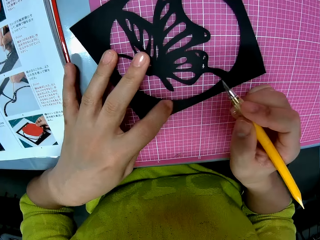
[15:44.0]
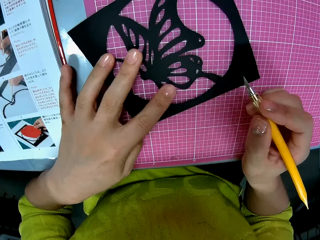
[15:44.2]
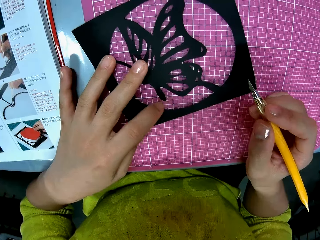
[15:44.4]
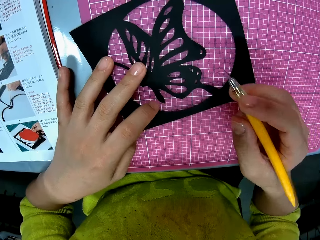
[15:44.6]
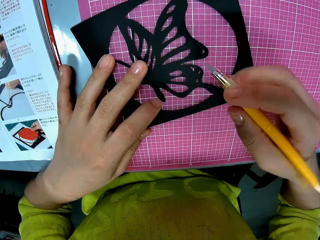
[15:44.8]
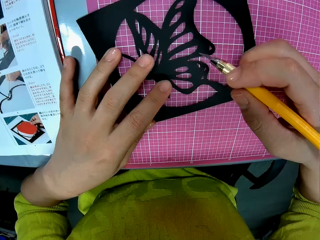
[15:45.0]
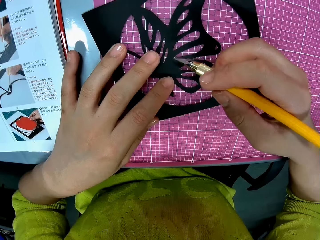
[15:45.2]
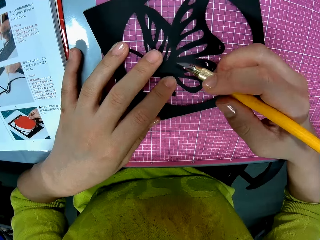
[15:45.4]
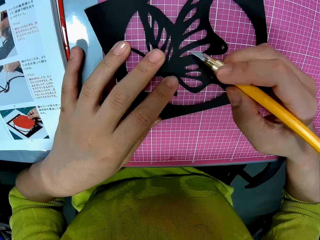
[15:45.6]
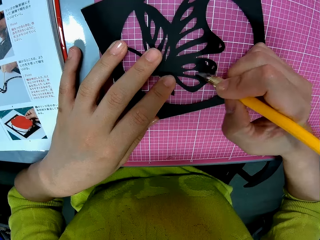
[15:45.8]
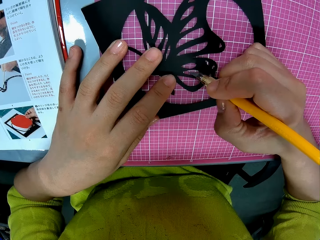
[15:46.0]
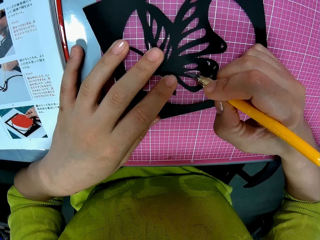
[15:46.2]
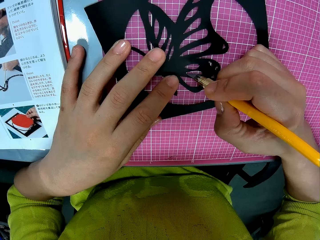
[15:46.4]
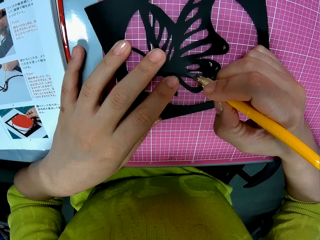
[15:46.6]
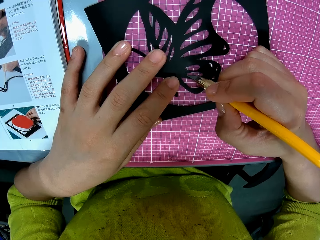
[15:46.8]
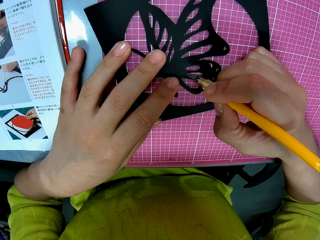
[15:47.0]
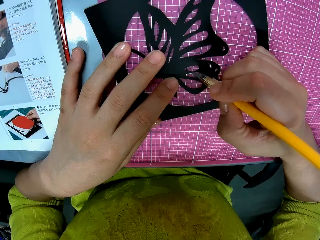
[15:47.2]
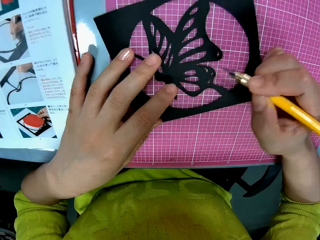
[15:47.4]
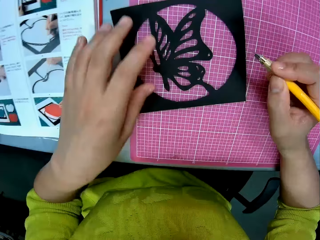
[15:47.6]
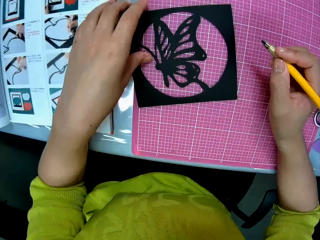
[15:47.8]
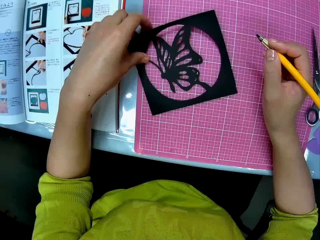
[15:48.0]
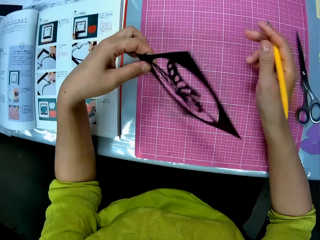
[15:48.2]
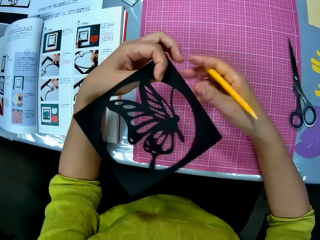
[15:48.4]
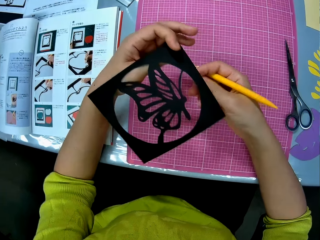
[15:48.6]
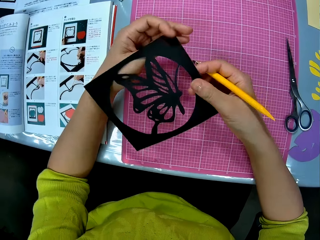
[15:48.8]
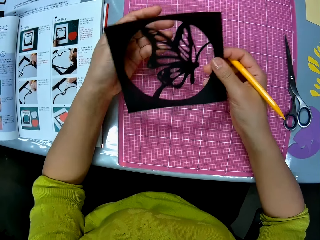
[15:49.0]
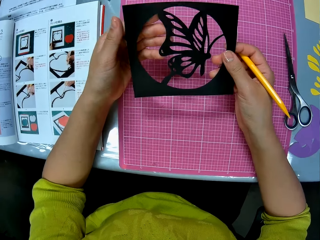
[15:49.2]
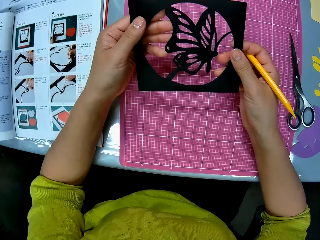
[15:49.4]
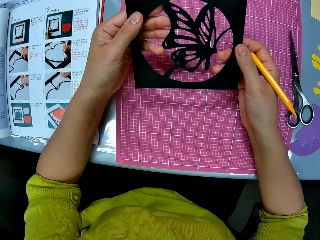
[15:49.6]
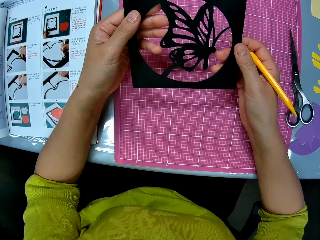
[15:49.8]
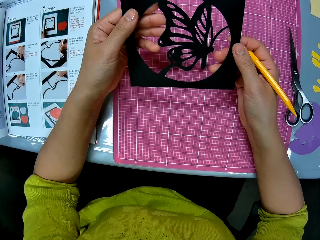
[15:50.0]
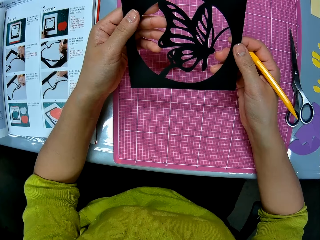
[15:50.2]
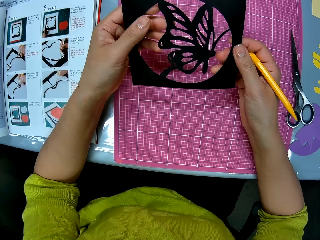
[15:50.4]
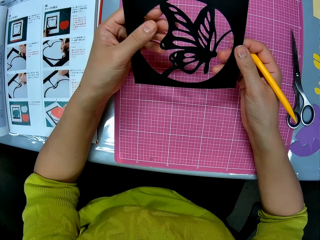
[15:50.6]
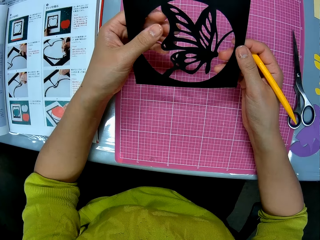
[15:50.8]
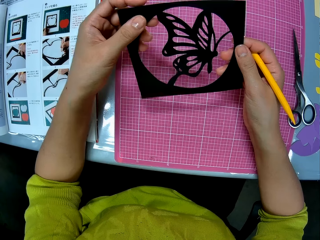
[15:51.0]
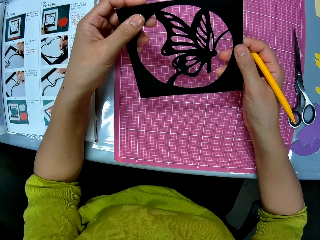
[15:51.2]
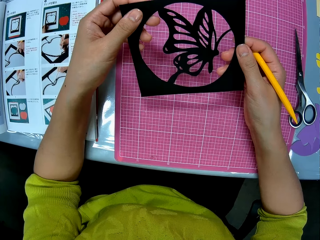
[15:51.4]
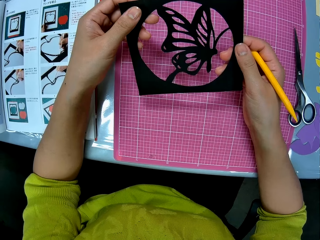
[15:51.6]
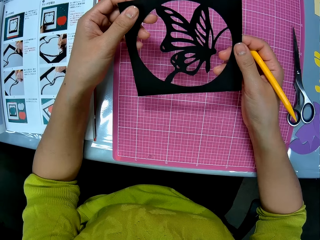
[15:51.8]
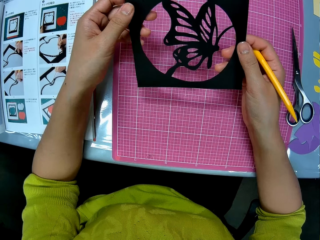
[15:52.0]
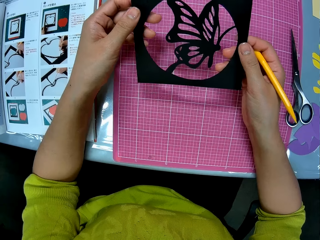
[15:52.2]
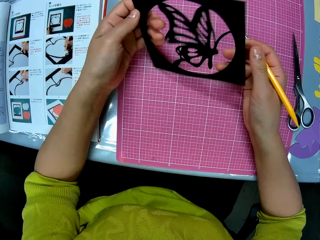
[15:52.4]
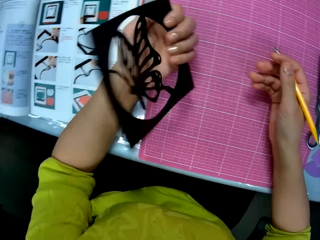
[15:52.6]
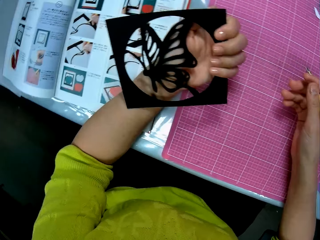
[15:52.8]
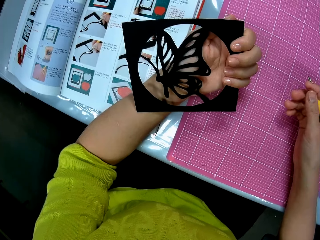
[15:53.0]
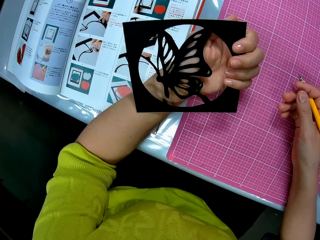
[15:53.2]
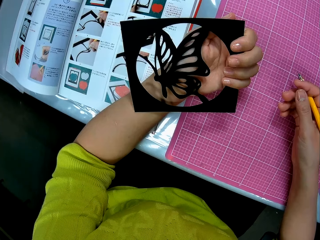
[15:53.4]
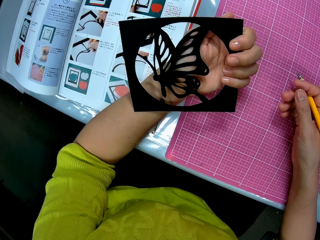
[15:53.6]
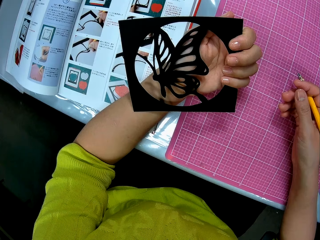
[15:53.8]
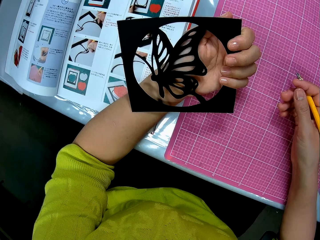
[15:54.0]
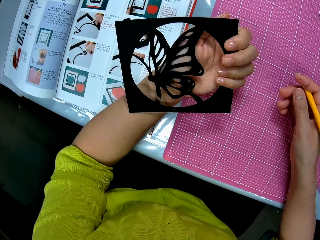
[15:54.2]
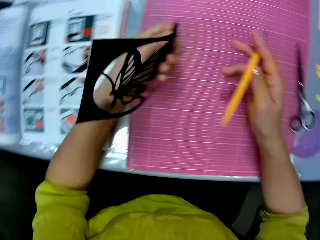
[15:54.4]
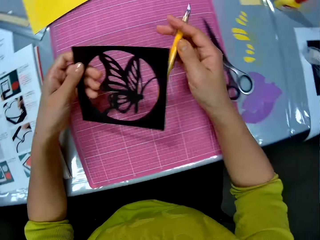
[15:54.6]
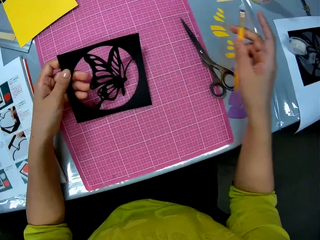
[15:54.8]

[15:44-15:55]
The camera wearer trims the butterfly cutout or laser cut kit on the cutting mat with the craft knife in her right hand. She picks up the butterfly cutout with her left hand. She turns the laser cut kit. She holds the butterfly cutout with both hands. She flips the butterfly cutout with her left hand.

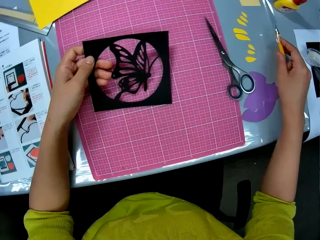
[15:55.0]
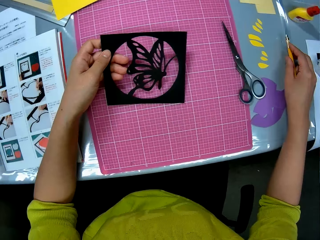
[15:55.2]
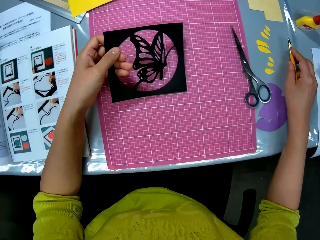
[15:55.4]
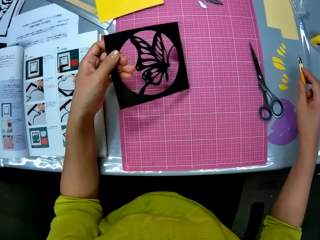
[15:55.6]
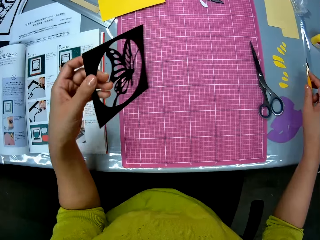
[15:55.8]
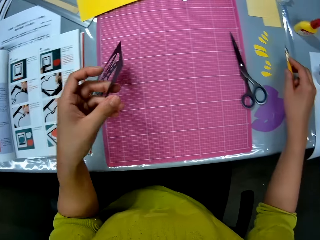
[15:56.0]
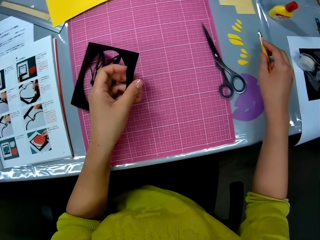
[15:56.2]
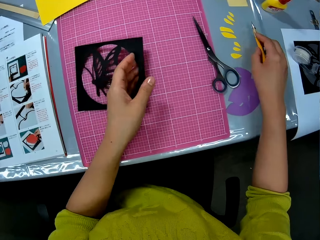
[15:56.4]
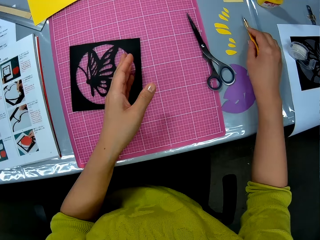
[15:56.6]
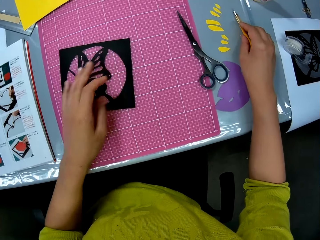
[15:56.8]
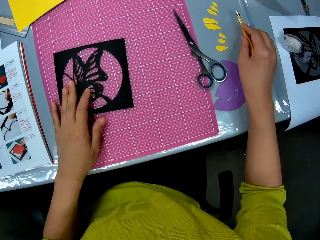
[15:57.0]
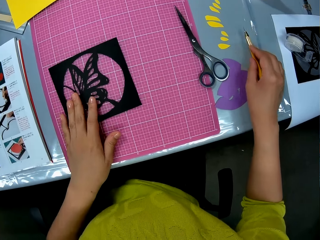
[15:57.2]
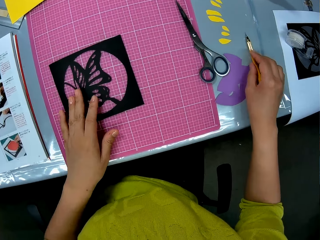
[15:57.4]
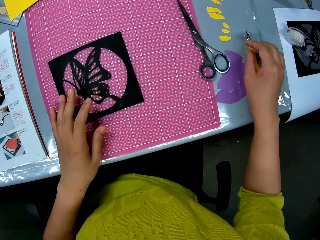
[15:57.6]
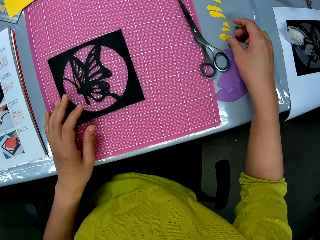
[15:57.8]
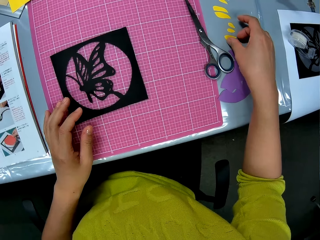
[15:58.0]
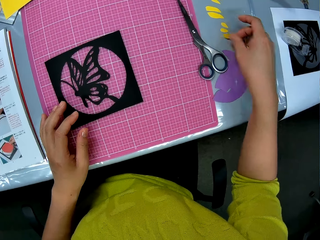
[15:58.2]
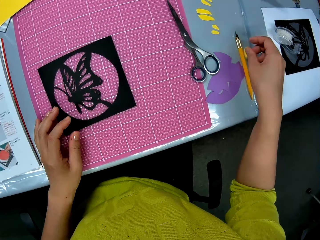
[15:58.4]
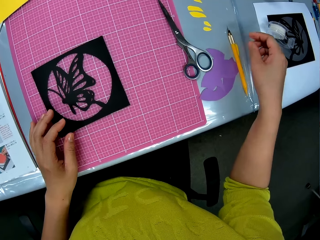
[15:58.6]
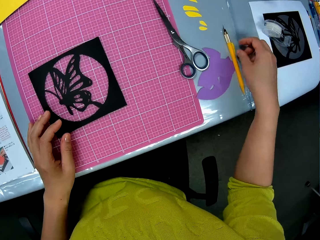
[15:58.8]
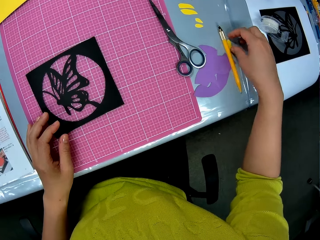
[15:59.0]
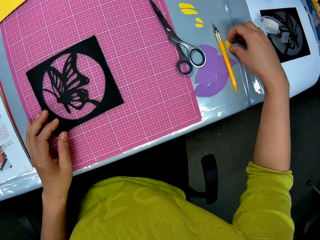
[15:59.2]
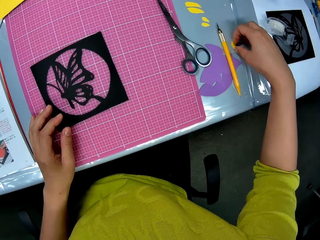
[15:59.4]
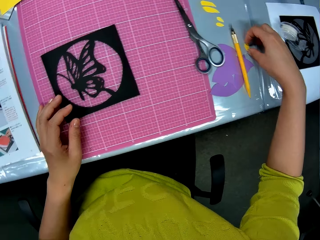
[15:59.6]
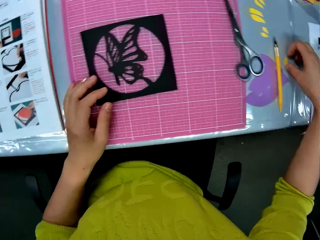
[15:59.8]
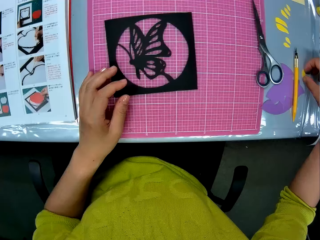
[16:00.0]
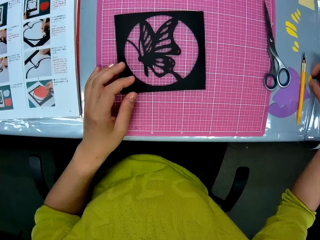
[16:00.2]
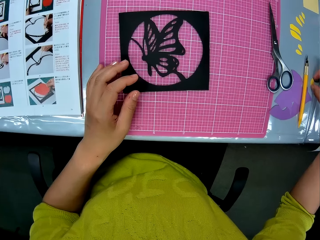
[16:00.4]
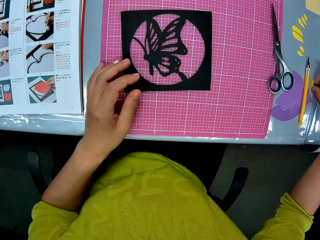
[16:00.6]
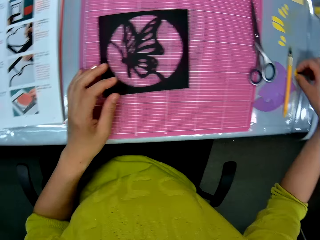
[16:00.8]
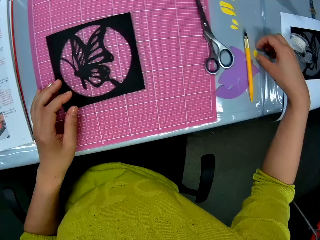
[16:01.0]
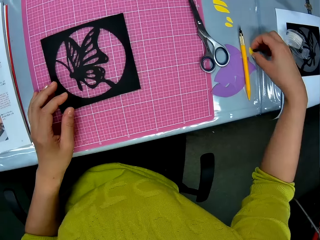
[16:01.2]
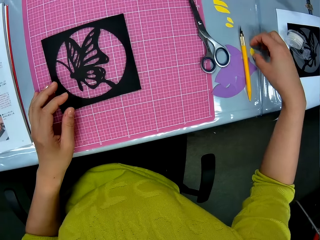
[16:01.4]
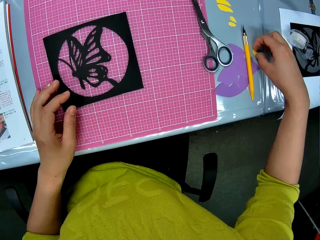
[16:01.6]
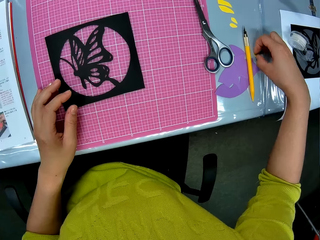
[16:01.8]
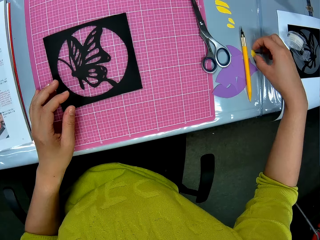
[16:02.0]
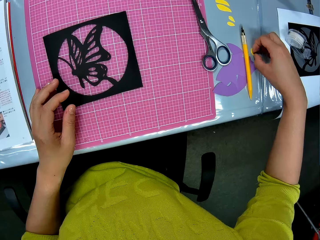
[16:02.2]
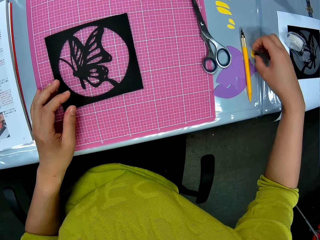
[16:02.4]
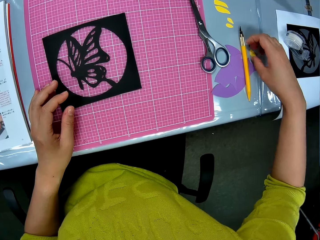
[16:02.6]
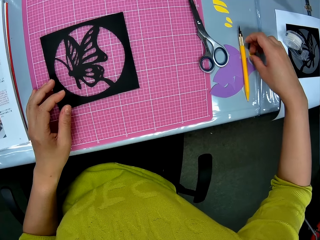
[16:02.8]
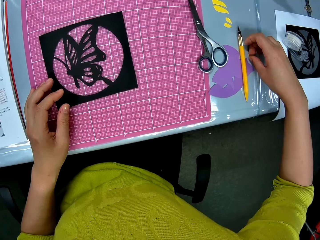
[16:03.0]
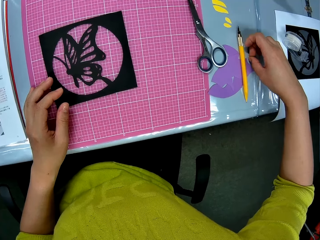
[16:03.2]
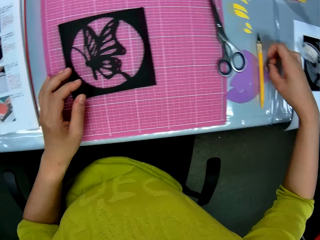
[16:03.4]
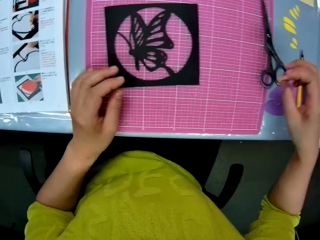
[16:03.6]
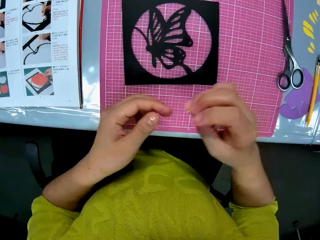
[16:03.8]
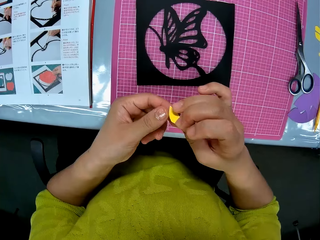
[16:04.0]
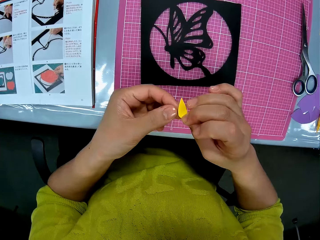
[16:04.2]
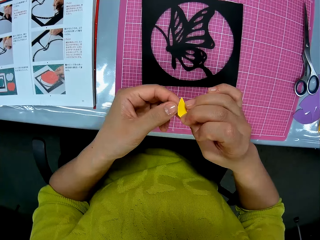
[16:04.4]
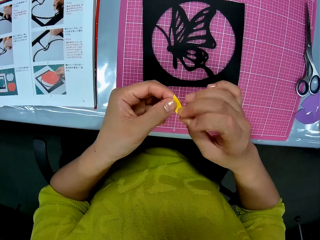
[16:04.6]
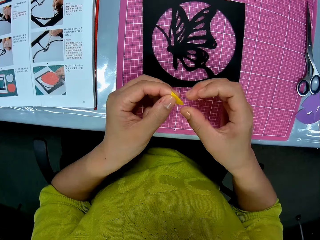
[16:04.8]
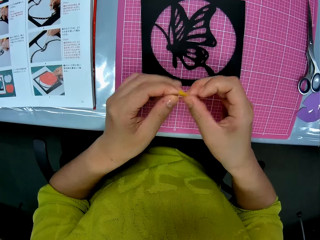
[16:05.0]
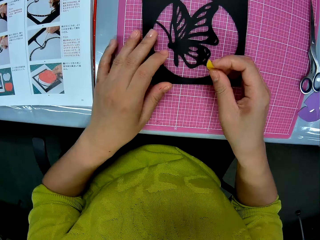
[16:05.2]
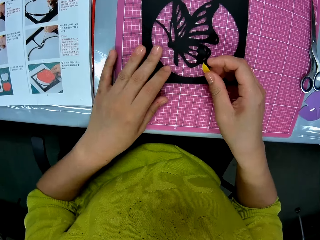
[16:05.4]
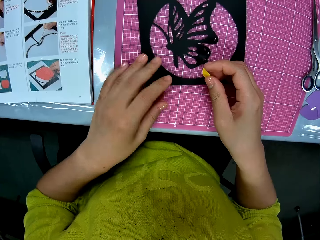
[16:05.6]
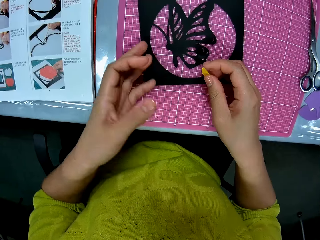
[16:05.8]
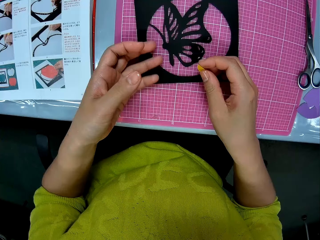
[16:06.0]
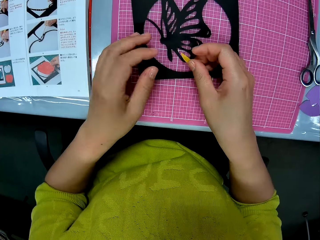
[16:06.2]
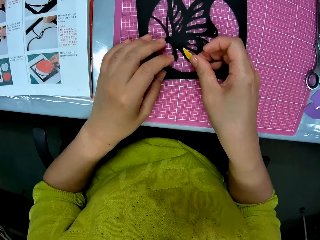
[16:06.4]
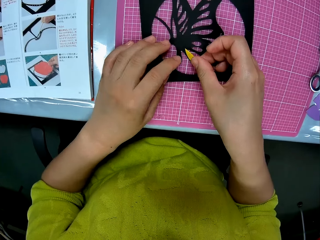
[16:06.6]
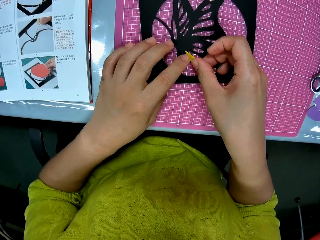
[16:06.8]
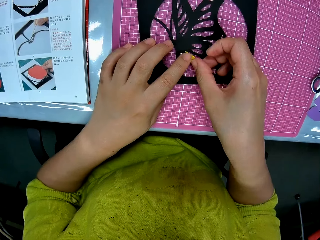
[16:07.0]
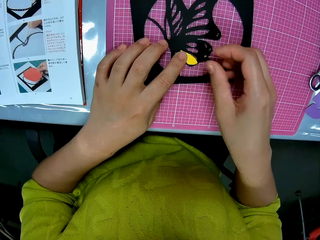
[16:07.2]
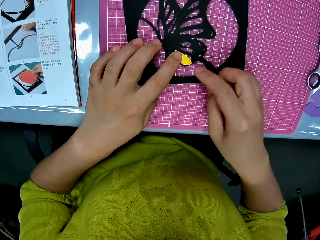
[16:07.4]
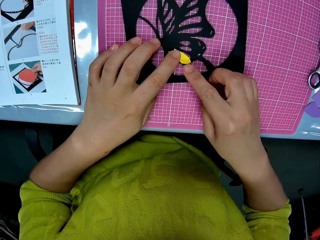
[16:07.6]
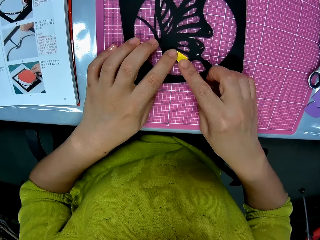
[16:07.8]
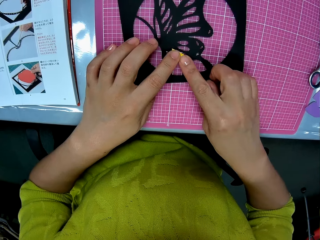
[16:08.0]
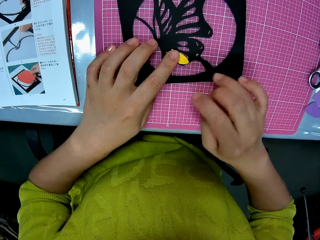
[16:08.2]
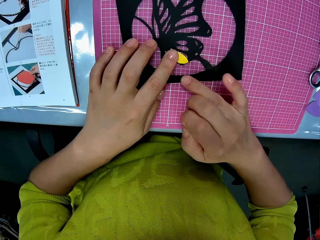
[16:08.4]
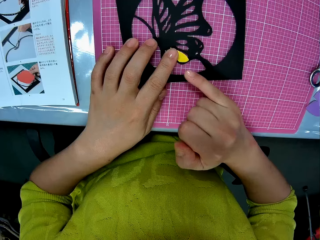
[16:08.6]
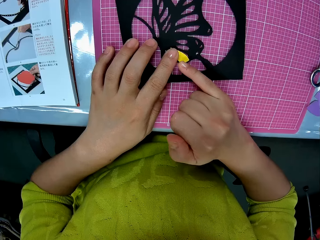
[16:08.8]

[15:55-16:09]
The camera wearer drops the craft knife in her right hand on the table. She flips the butterfly cutout or laser cut kit on the cutting mat with her left hand. She puts the laser cut kit on the table. She adjusts a yellow piece or cut paper on the table with her right hand. She picks up the piece on the table with her right hand. She holds the piece in both hands. She turns the cut paper. She puts the piece on the butterfly cutout on the cutting mat.
